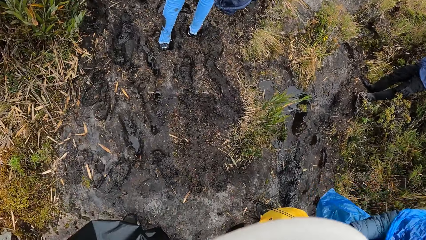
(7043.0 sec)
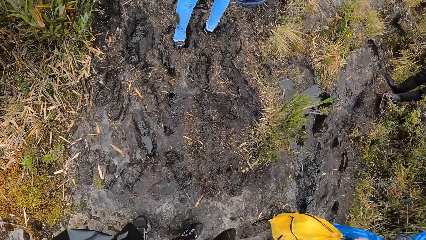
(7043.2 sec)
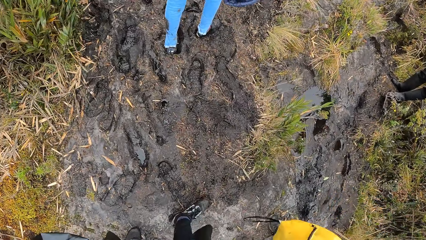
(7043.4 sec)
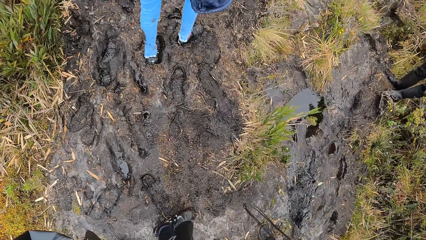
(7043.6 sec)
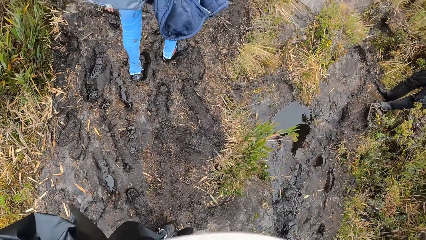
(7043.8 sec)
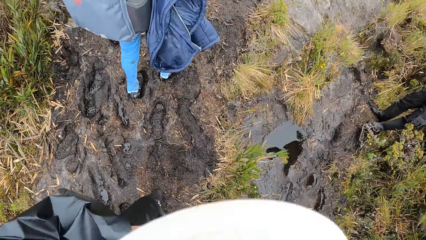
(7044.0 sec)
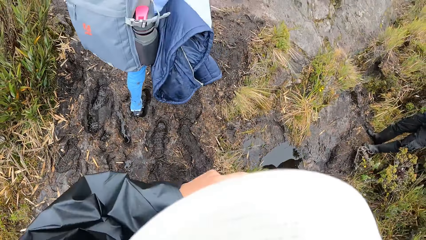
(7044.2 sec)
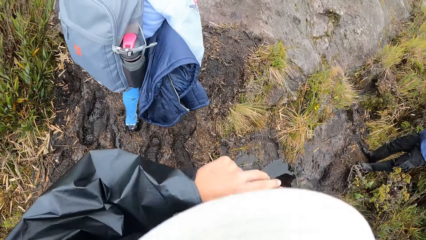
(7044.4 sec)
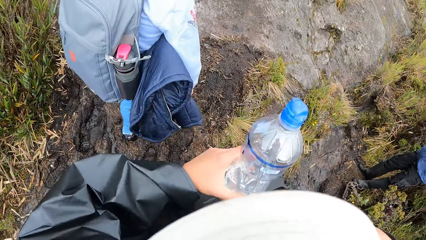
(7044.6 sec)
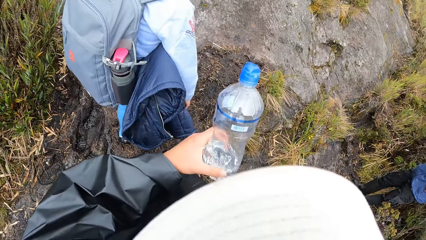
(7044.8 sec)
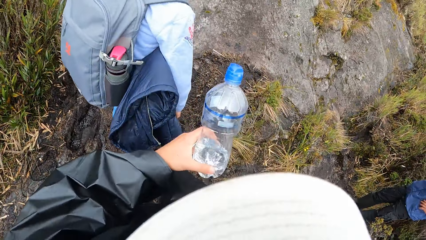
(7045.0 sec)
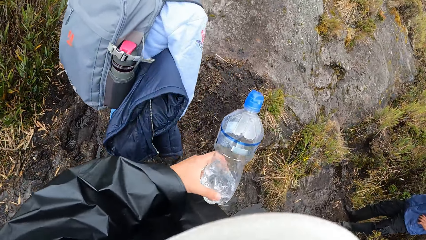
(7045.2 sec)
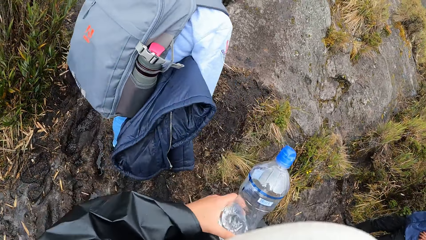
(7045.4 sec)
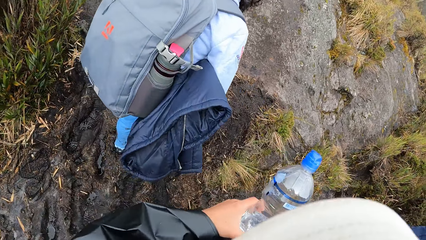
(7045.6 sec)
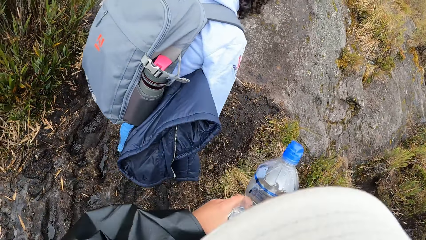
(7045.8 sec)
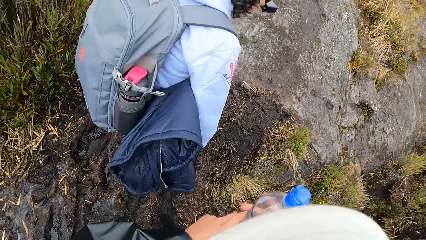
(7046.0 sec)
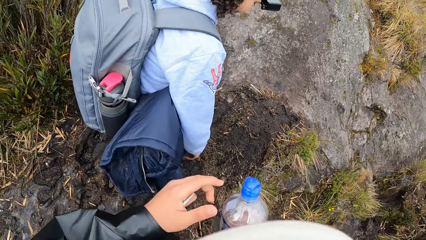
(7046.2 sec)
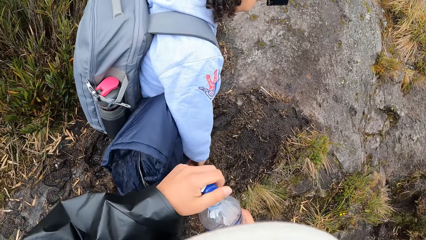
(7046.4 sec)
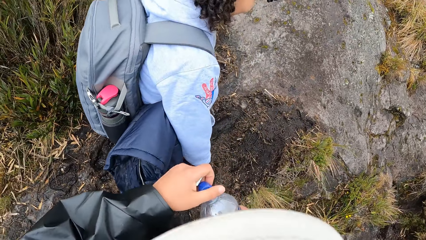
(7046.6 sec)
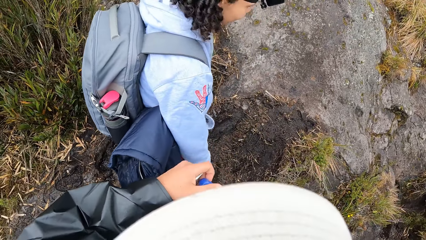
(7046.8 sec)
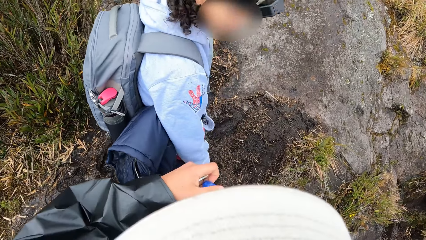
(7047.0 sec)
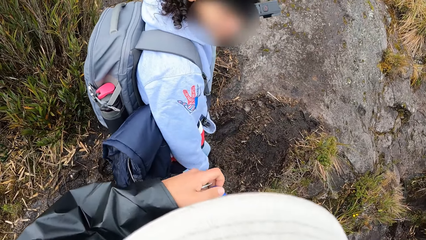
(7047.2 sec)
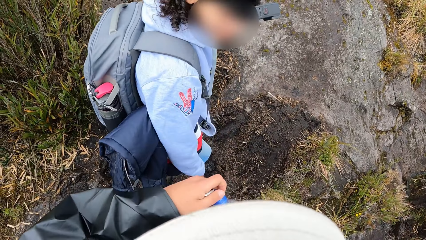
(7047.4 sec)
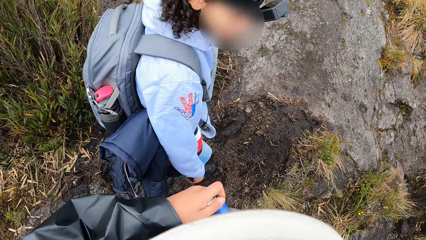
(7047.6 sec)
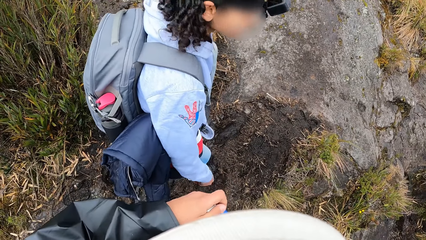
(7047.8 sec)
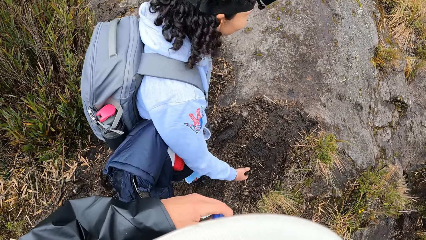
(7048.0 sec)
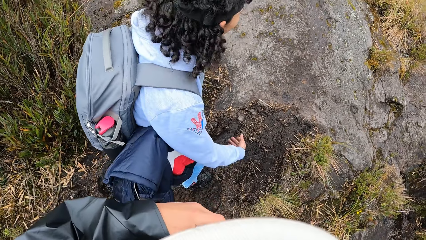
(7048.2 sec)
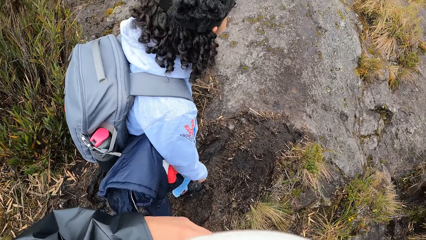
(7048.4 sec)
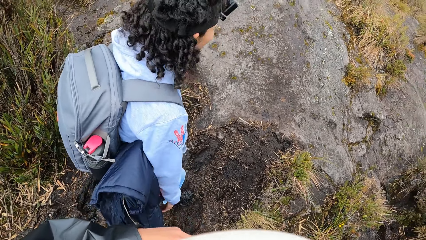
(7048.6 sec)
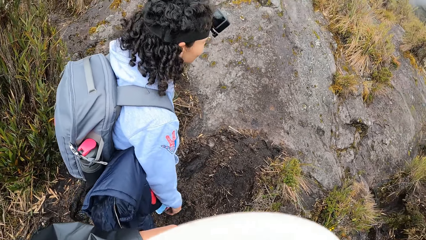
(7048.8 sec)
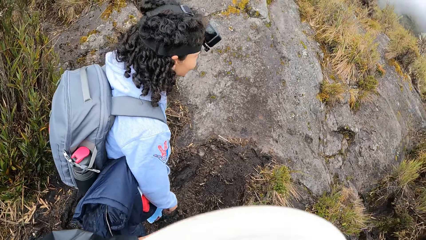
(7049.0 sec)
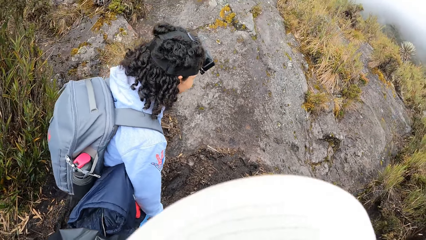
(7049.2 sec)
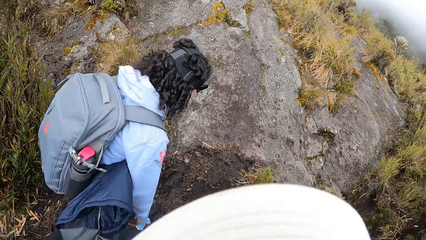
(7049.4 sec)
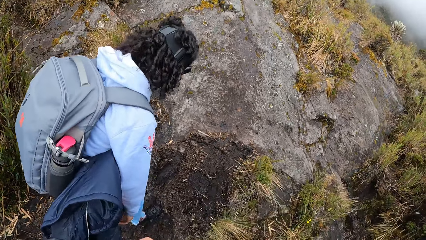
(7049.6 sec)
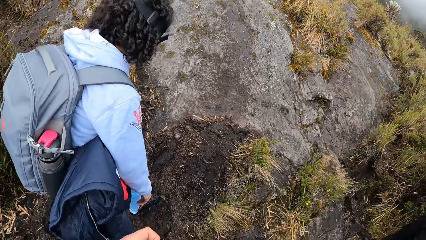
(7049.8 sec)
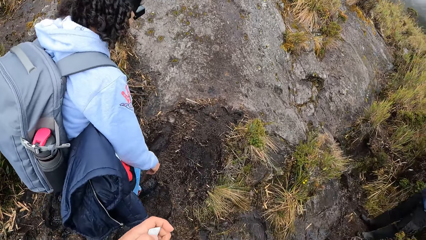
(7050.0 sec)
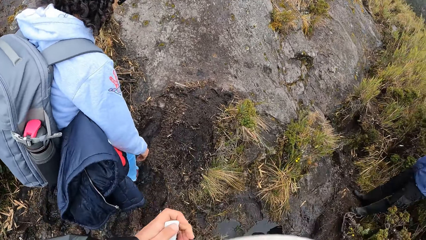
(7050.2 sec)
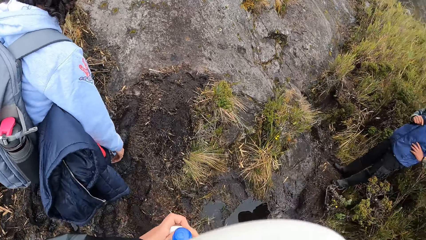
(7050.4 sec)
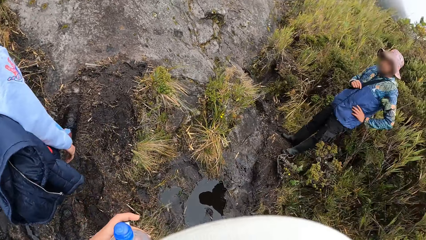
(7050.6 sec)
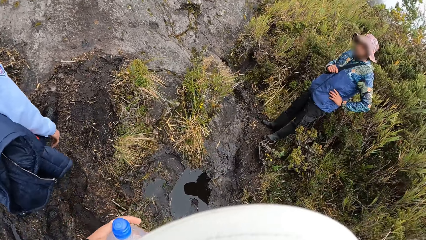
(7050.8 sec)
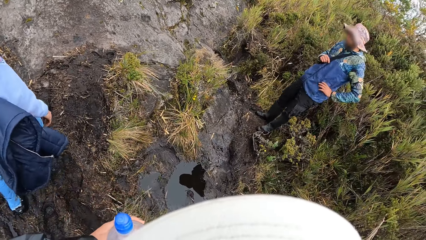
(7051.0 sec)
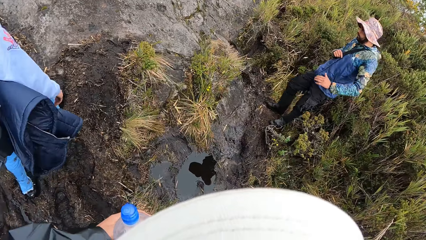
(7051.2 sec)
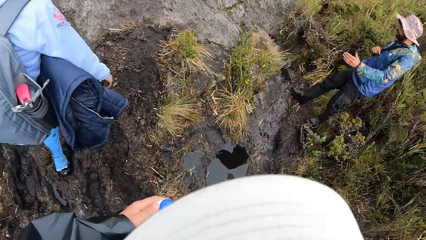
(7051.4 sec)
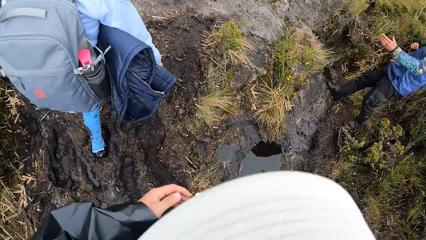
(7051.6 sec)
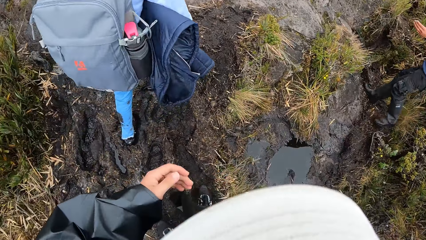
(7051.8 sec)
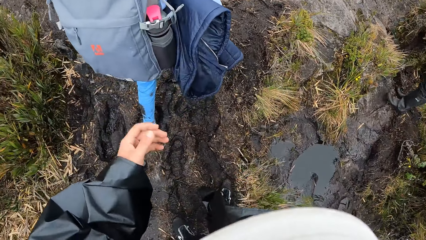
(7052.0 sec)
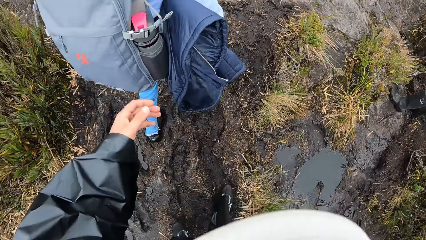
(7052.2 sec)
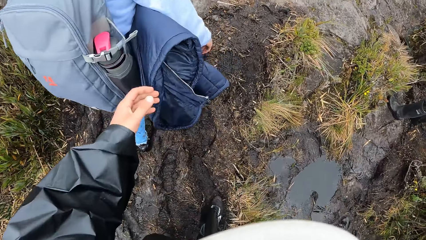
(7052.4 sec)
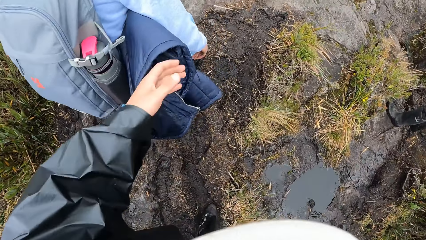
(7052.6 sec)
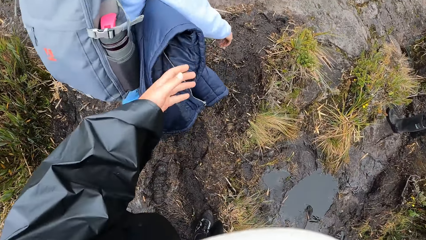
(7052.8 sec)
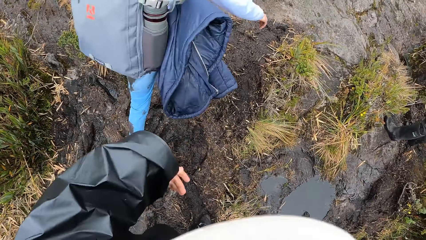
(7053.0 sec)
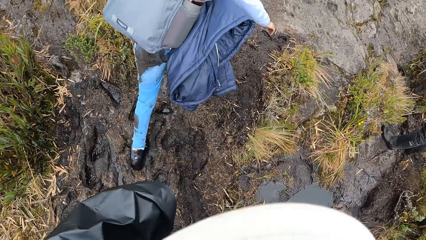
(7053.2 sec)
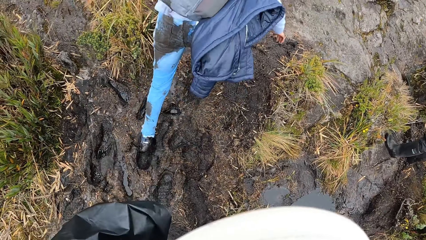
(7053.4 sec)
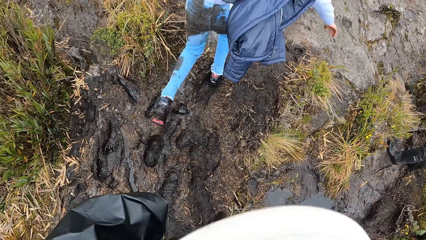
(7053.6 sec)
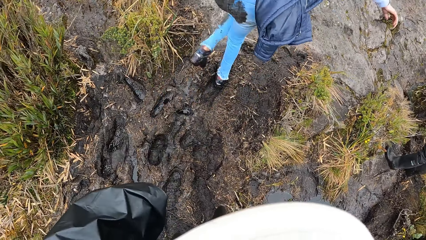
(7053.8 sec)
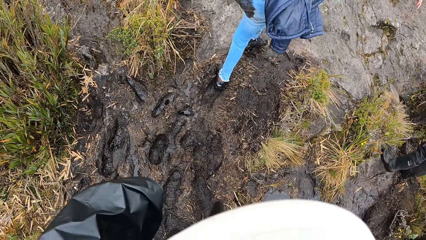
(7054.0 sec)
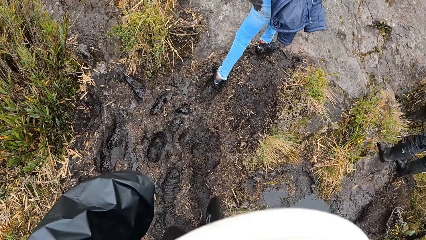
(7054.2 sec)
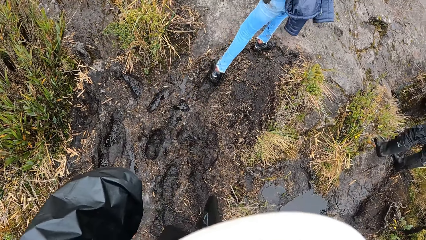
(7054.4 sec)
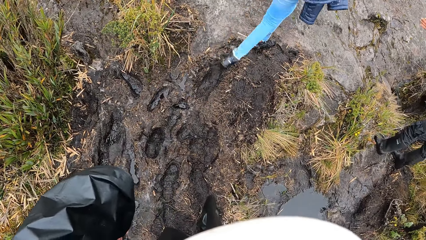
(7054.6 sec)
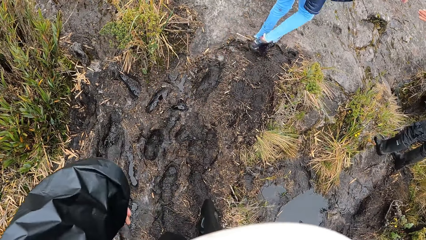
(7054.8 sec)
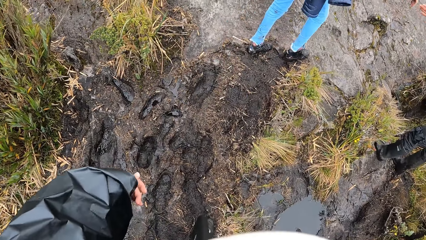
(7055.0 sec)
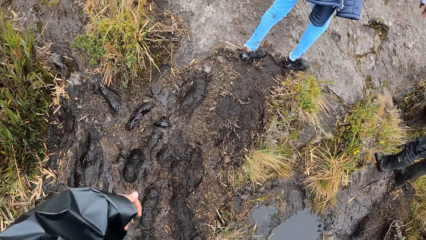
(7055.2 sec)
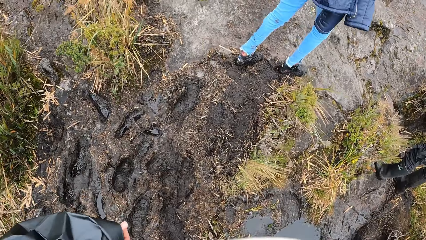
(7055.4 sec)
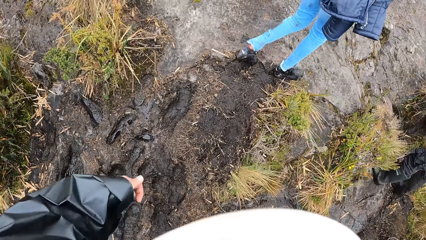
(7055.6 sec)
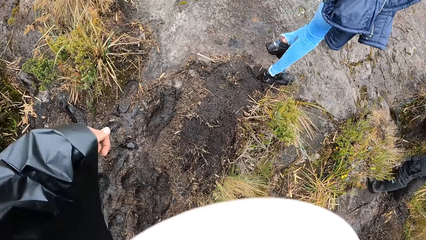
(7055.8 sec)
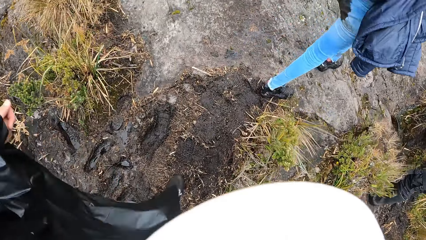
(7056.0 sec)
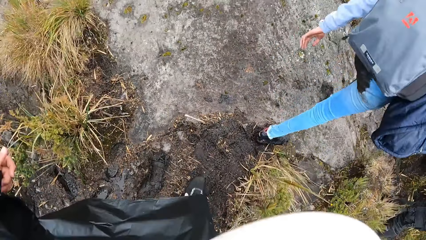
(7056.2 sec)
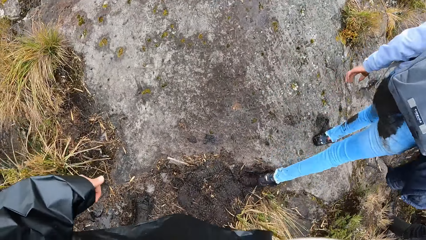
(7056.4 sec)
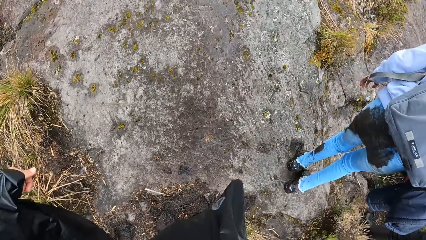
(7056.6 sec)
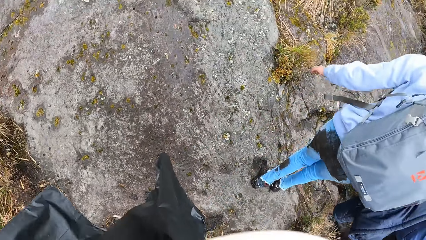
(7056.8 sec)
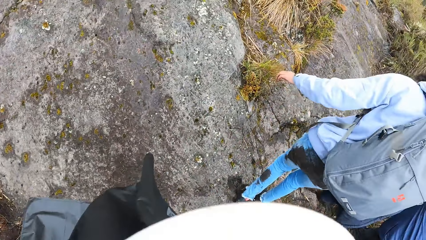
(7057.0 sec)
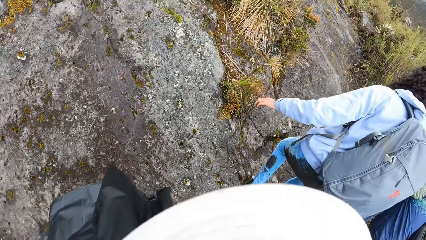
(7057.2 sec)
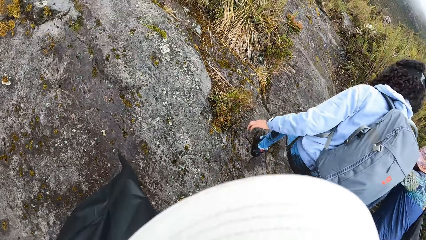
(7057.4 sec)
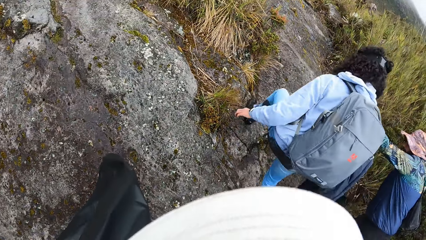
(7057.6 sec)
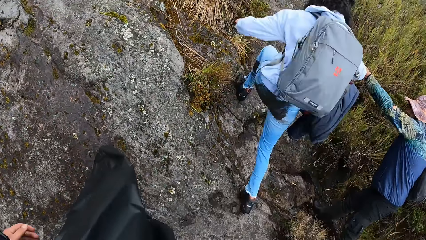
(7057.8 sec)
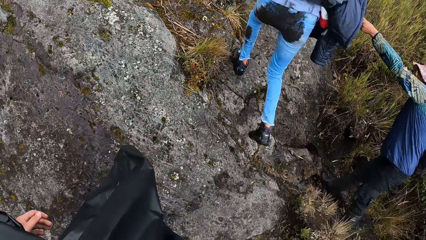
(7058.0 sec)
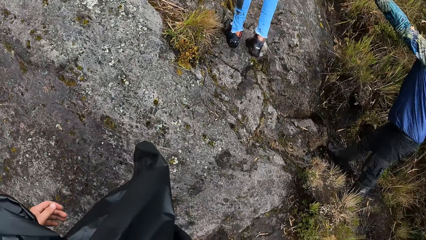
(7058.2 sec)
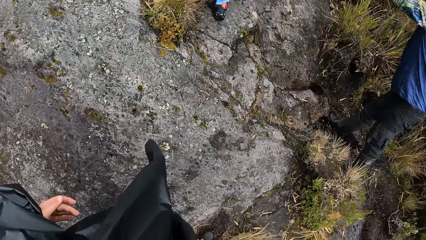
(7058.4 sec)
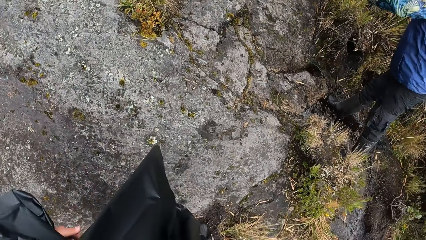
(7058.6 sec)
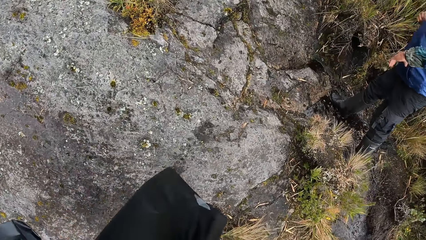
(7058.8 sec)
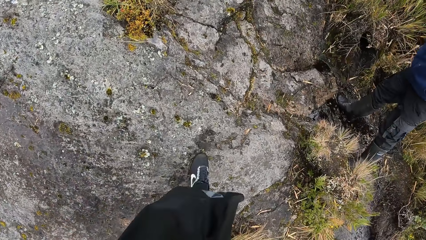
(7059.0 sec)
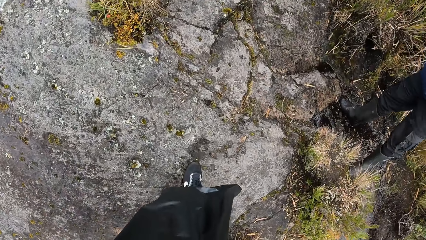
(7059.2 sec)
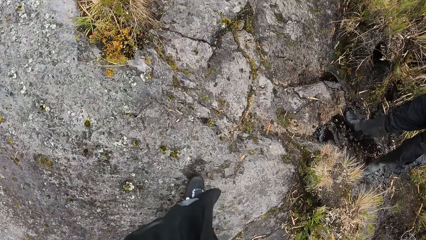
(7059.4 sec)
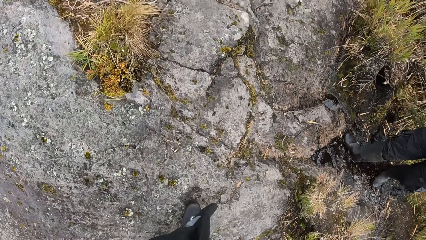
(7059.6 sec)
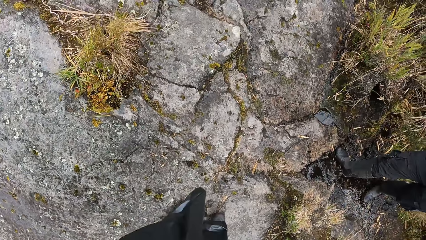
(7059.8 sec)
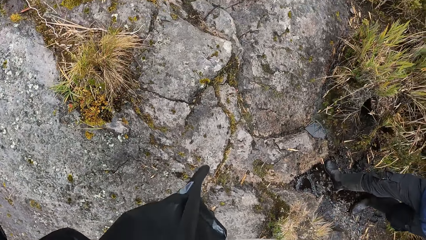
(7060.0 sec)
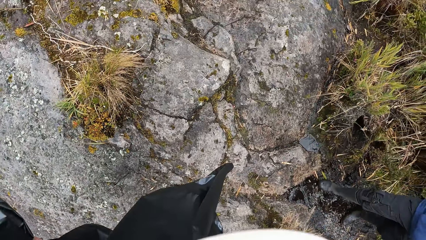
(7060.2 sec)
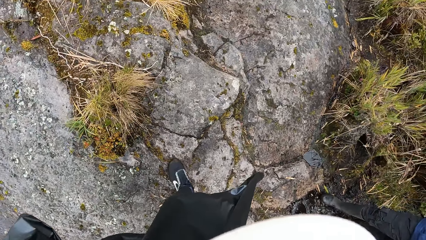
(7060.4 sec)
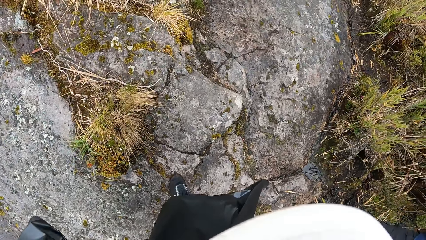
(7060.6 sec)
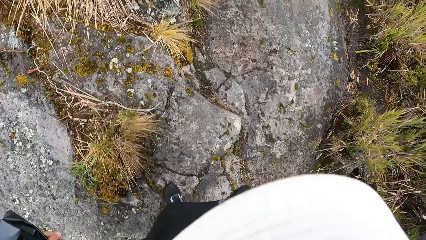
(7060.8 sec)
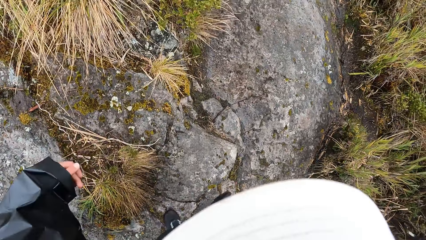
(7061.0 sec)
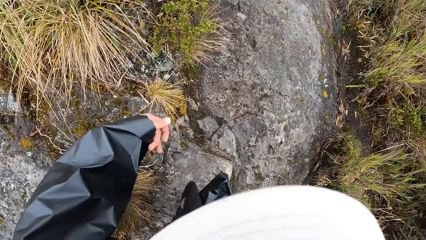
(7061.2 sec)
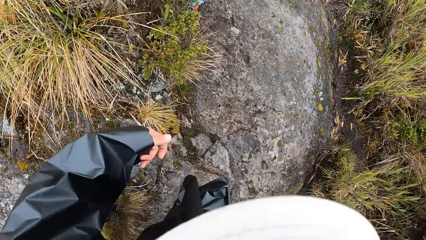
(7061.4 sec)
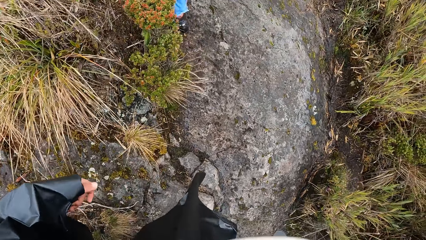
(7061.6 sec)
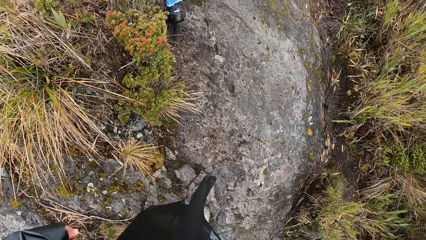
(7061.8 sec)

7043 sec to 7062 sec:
The camera wearer walks in the field. He holds a water bottle and a plaster in his left hand. He removes the water bottle from the bag. He touches the cover of the water bottle in his left hand with his right hand. He opens the water bottle. A woman looks at the camera wearer. A man supports the woman through the muddy path with his right hand. Another person walks in the field. The woman walks through the muddy path in the forest. The camera wearer moves the left hand. The woman walks through a rocky path in the forest. The camera wearer walks through the muddy path in the forest. He walks through the rocky path in the forest.
